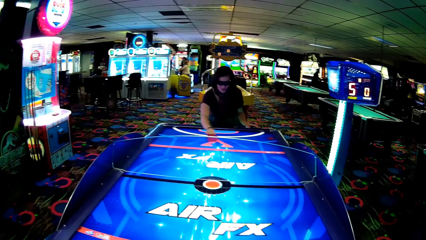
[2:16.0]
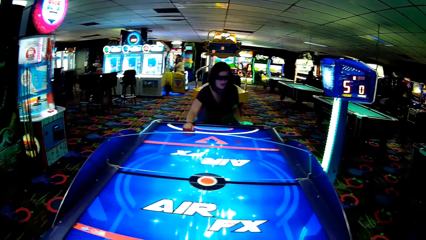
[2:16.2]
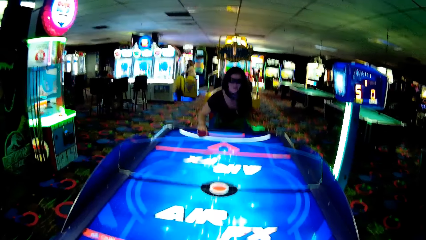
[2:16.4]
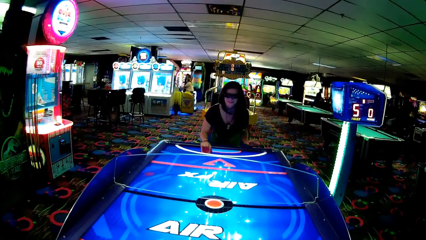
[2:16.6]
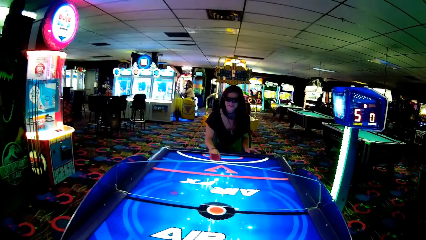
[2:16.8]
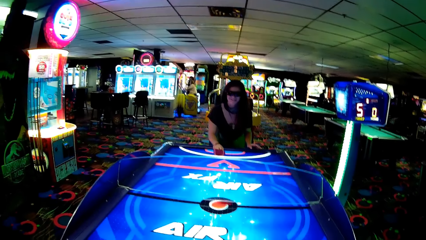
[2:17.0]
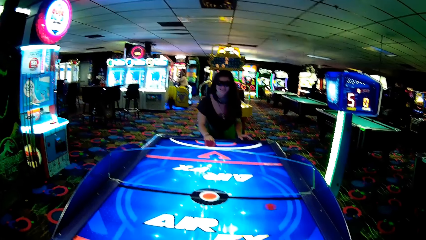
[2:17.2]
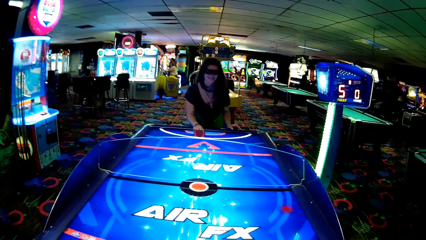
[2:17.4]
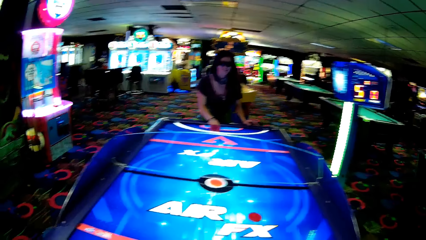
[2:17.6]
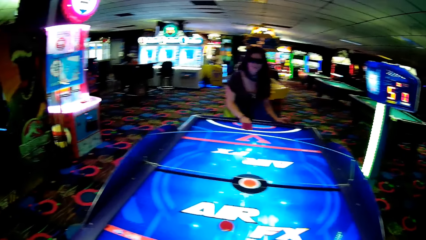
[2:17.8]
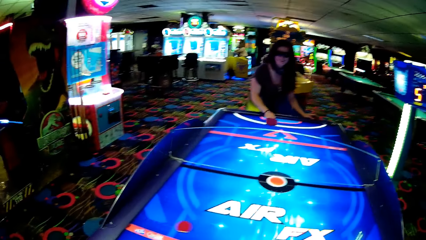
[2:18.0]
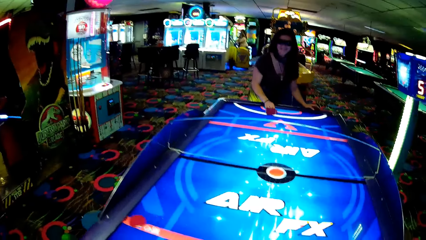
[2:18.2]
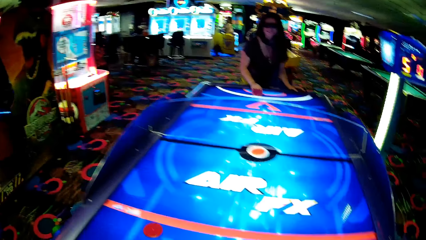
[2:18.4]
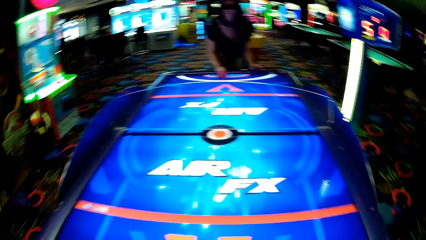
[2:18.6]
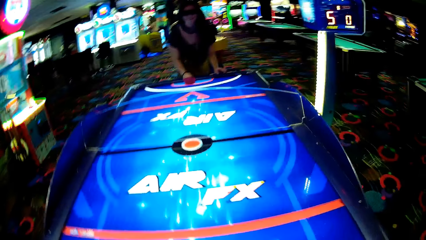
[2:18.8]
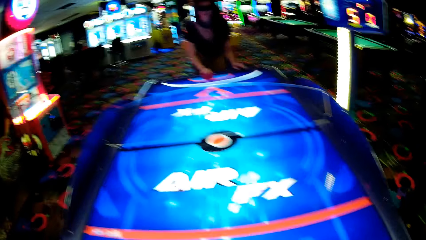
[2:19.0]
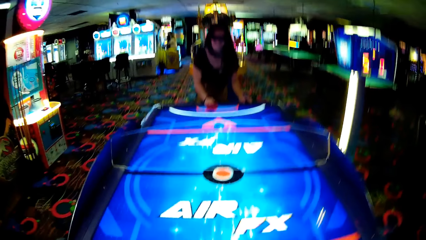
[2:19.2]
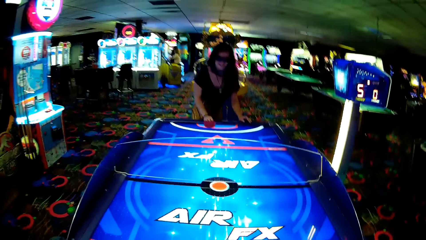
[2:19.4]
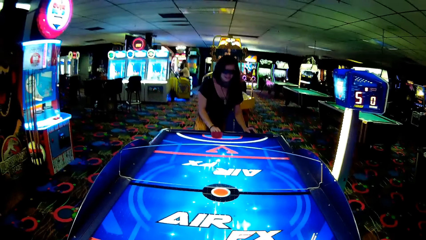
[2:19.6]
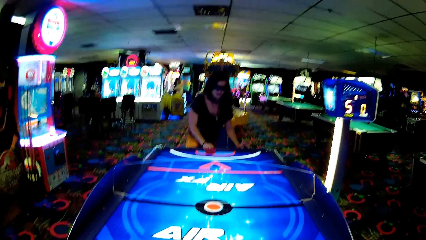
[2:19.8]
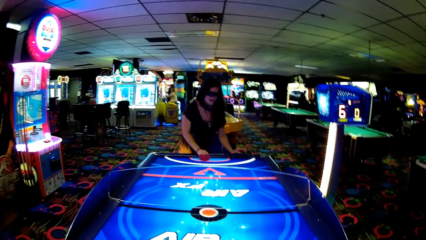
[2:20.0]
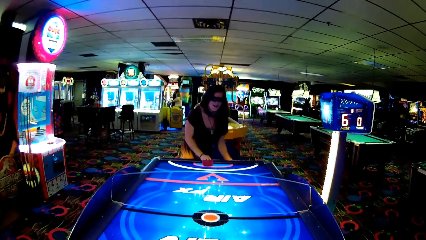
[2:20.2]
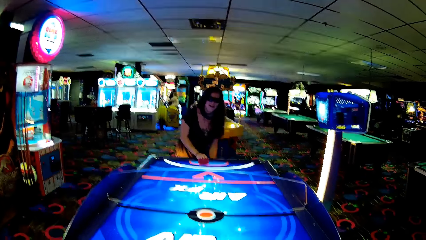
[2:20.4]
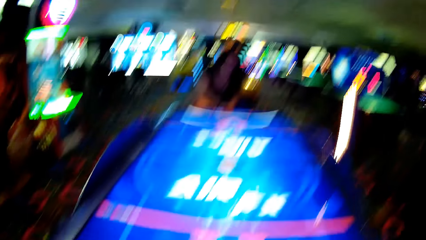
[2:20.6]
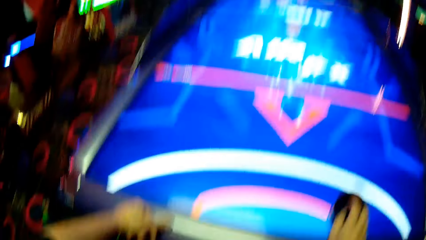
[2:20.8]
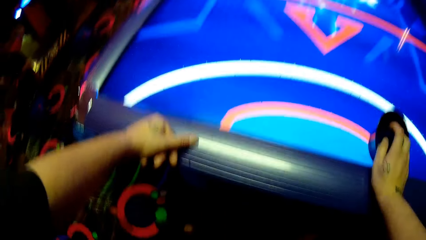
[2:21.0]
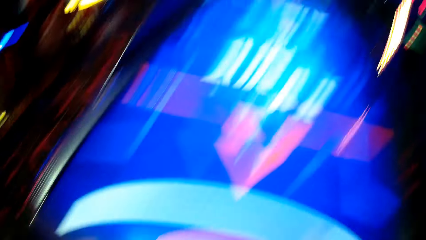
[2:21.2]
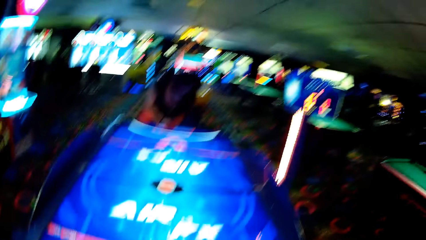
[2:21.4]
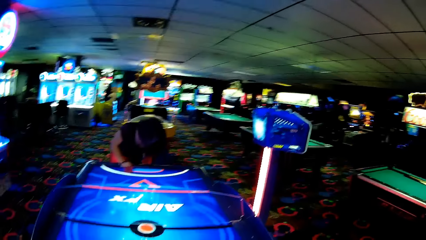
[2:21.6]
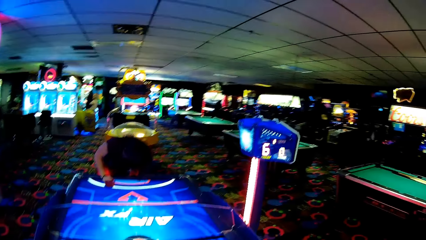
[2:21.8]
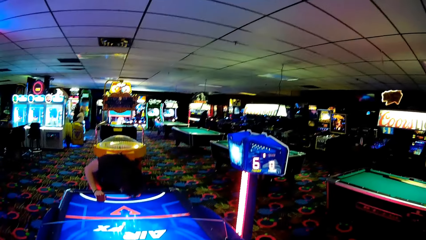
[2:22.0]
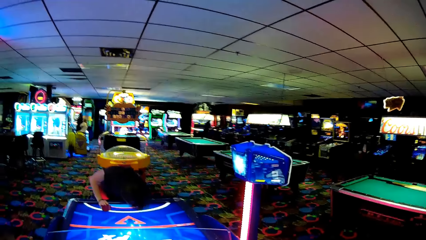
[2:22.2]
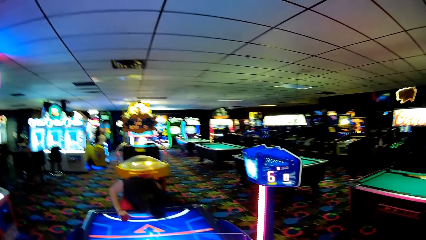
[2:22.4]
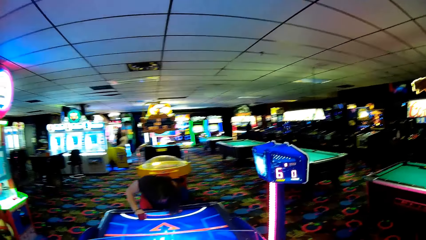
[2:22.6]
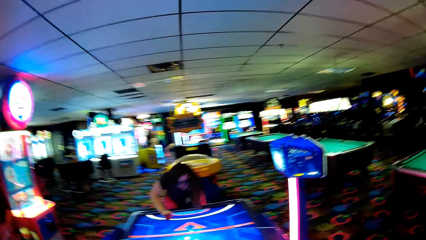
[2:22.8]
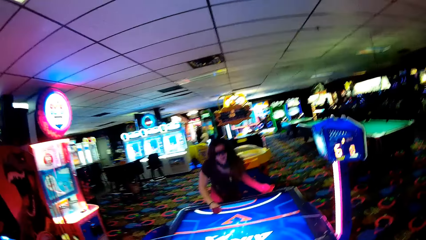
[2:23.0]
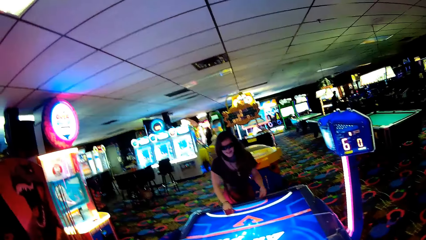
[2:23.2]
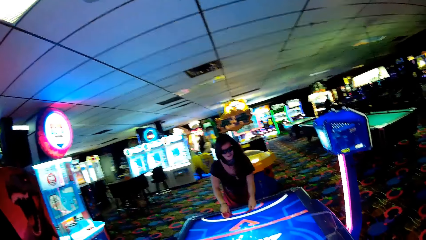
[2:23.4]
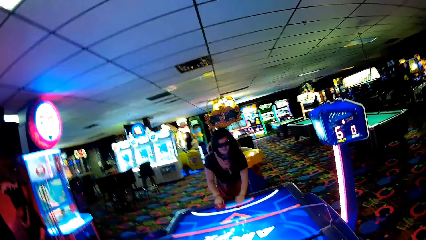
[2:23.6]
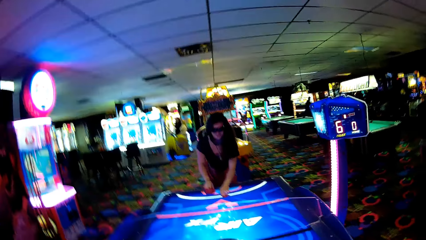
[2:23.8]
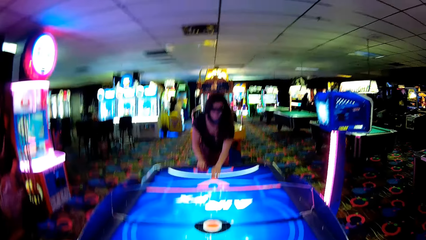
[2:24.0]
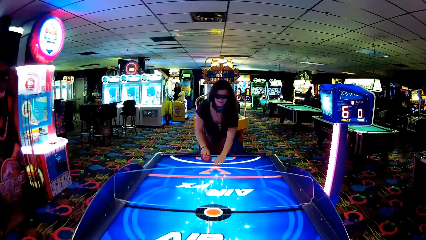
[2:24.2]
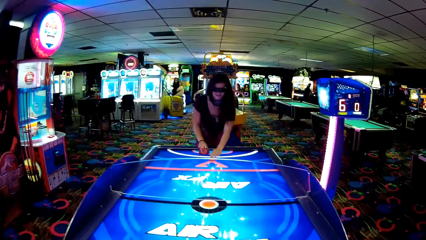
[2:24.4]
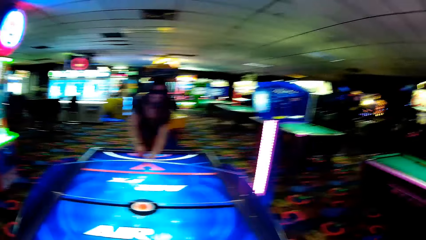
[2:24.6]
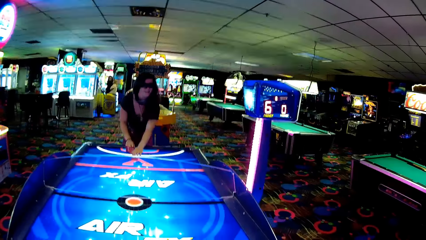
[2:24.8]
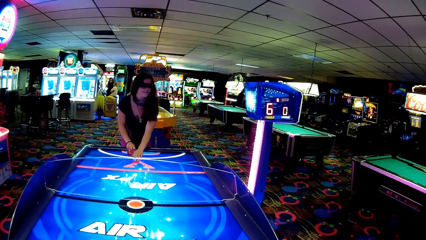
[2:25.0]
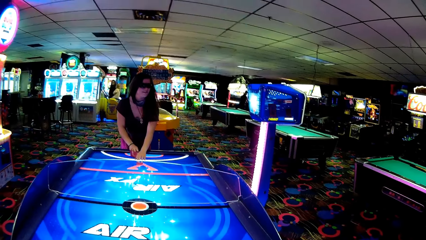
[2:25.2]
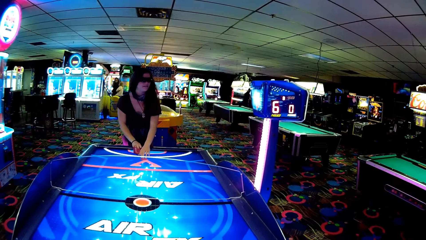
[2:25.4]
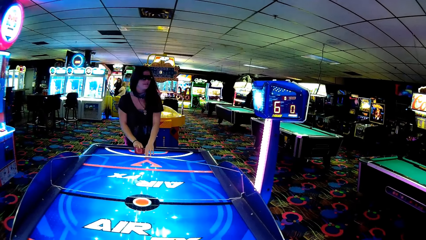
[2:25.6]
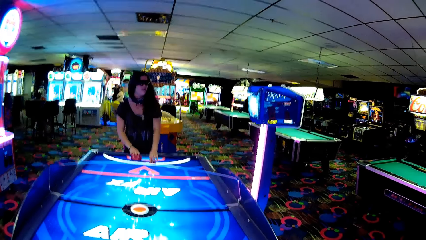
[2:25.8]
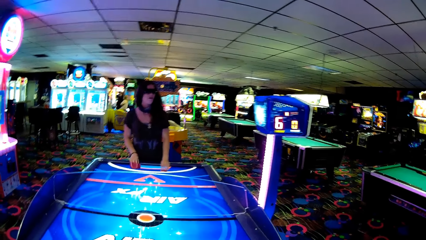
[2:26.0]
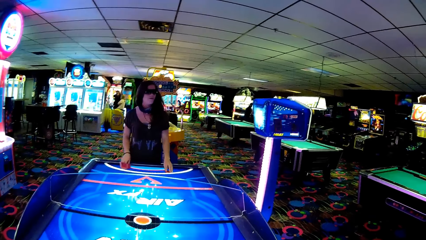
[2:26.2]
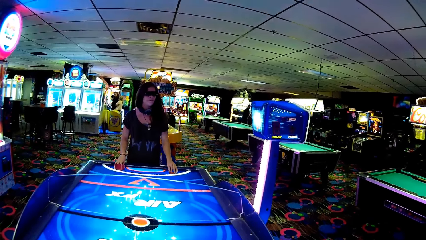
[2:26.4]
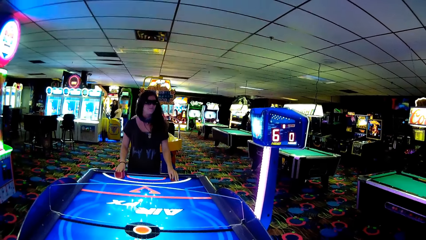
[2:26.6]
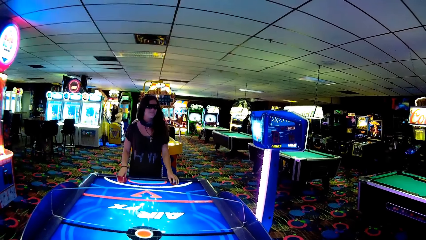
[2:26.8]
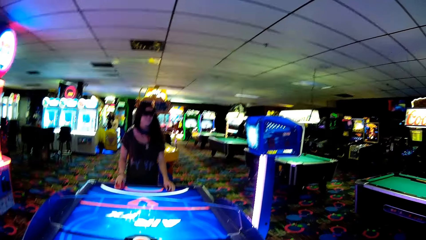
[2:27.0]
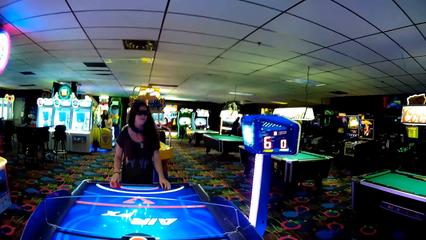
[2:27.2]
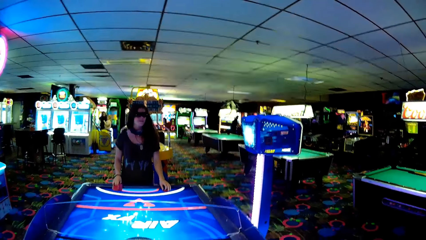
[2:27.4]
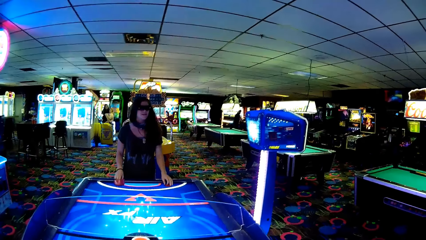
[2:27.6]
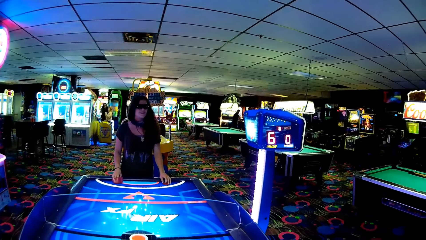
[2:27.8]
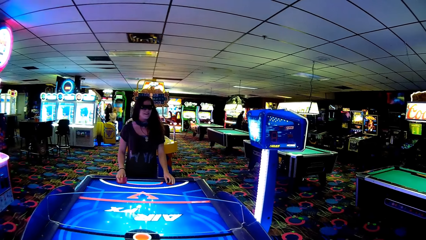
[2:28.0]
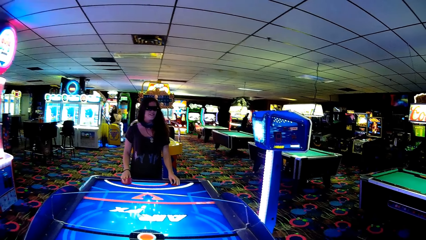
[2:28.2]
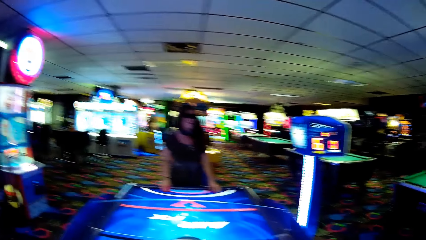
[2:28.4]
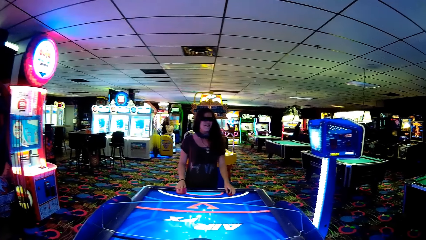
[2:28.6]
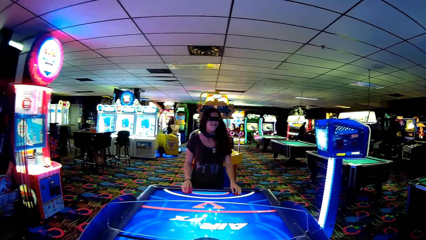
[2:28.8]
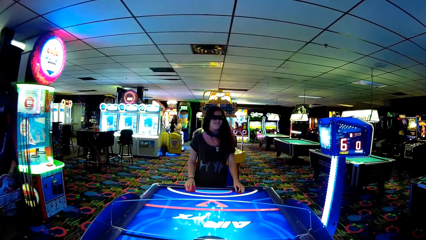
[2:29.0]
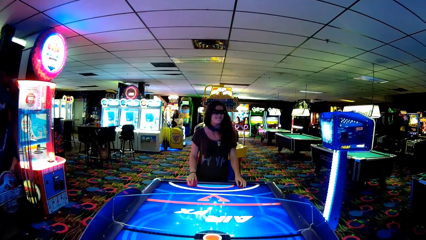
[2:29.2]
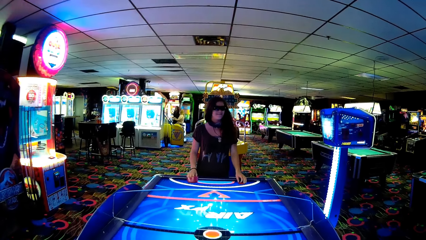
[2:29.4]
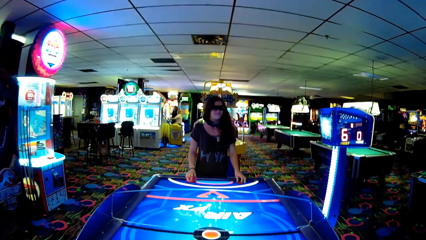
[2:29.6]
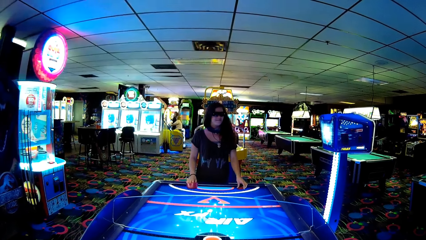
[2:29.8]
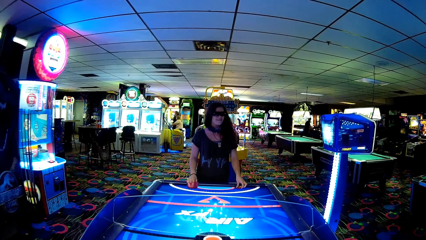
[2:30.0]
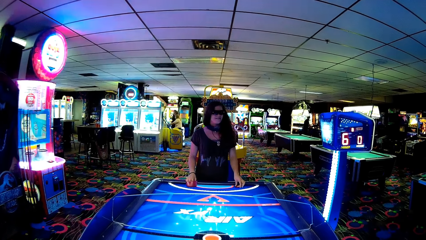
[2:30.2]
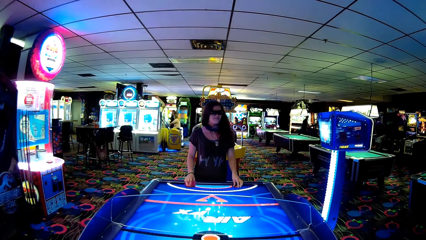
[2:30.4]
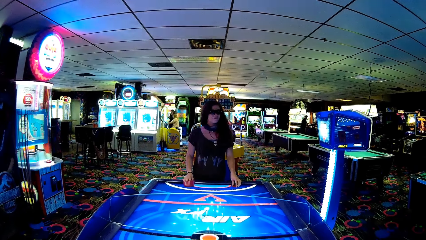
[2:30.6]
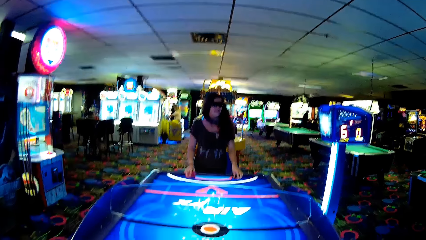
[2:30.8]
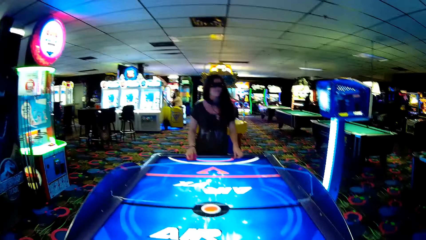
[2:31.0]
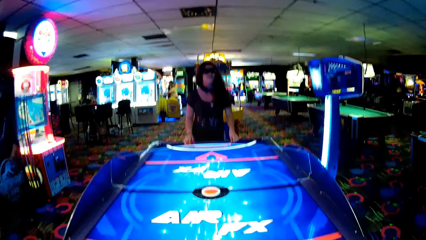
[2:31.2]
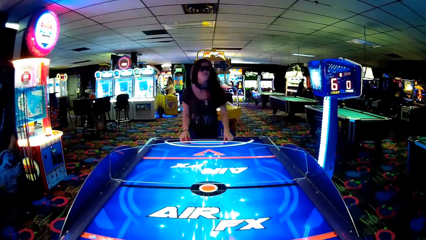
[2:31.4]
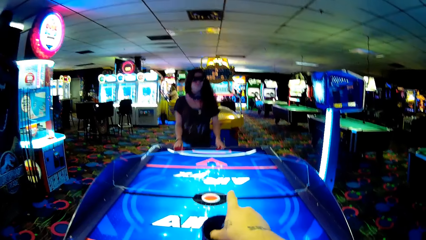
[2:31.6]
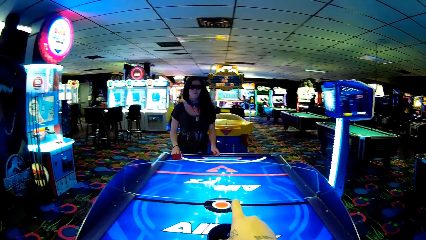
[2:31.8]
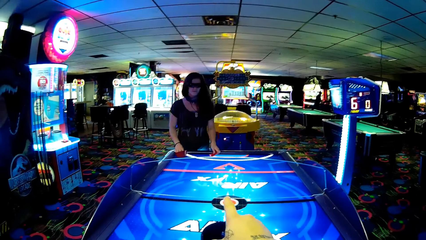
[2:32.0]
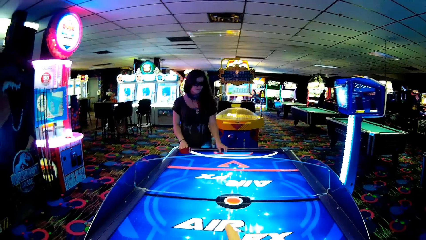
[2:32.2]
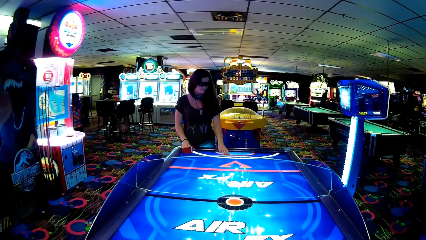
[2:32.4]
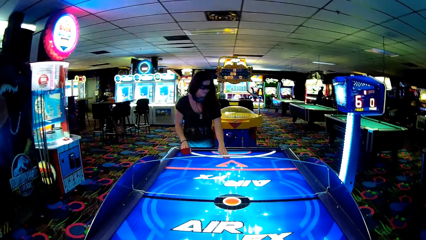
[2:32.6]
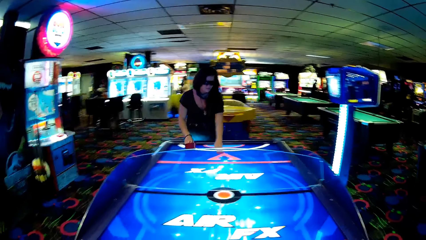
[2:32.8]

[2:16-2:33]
The camera wearer moves something. They look around. A woman bends and puts something on the table. The camera wearer talks with the woman. They look around.
